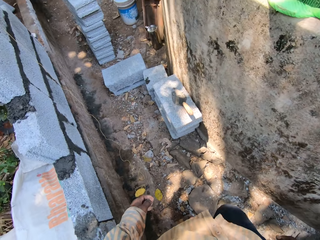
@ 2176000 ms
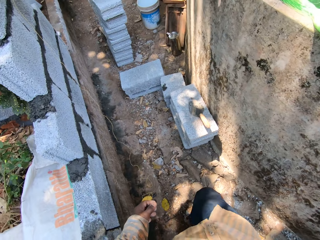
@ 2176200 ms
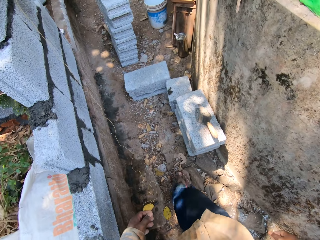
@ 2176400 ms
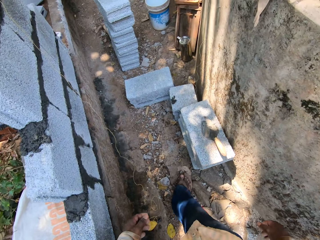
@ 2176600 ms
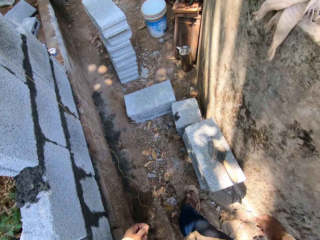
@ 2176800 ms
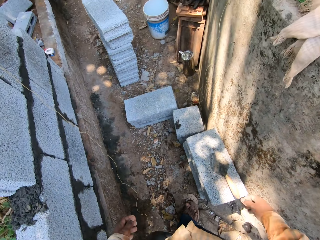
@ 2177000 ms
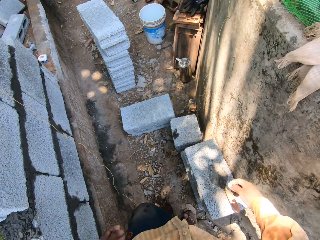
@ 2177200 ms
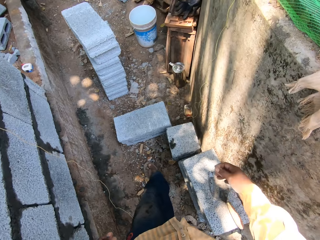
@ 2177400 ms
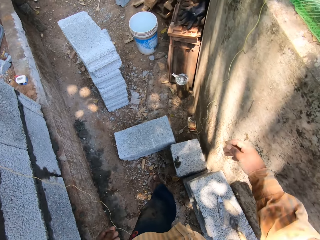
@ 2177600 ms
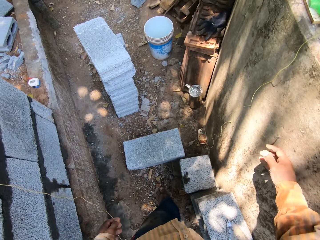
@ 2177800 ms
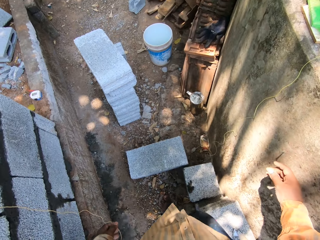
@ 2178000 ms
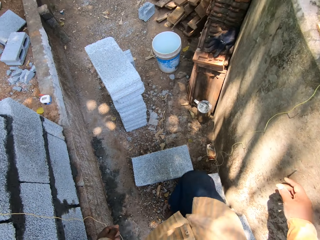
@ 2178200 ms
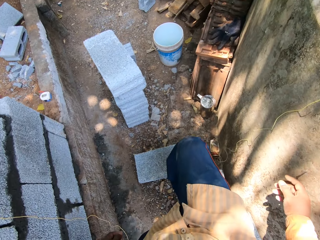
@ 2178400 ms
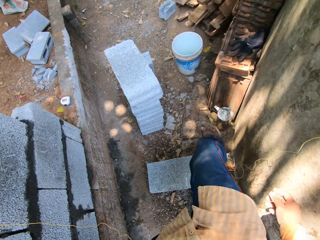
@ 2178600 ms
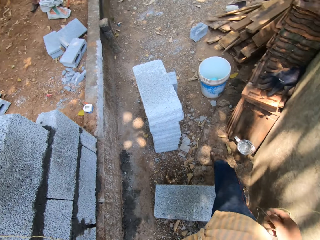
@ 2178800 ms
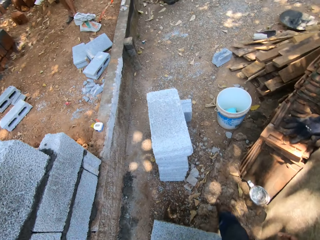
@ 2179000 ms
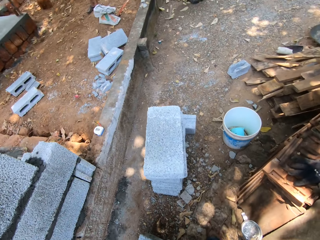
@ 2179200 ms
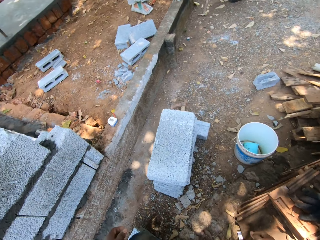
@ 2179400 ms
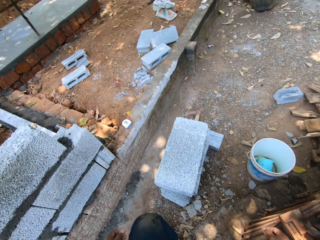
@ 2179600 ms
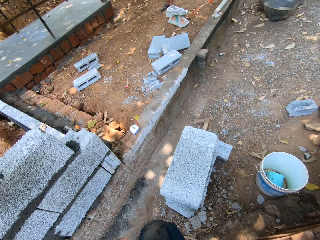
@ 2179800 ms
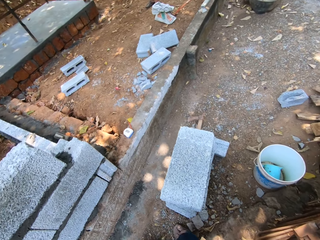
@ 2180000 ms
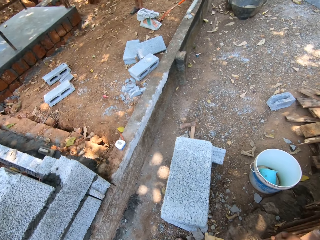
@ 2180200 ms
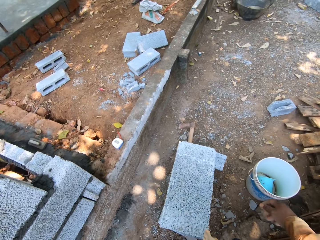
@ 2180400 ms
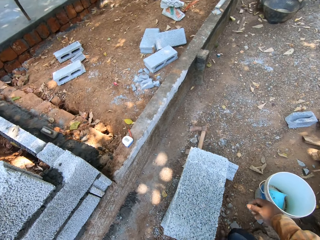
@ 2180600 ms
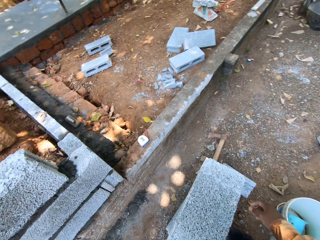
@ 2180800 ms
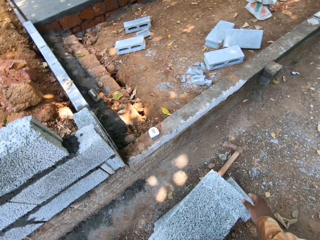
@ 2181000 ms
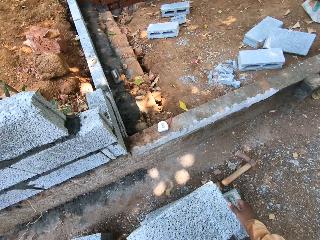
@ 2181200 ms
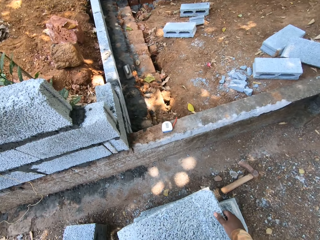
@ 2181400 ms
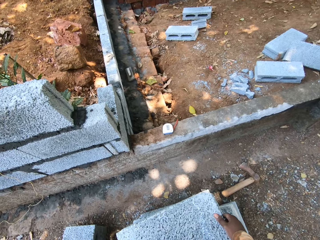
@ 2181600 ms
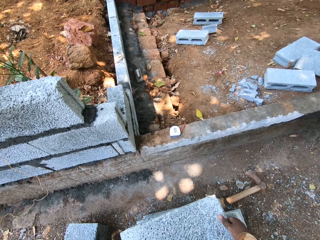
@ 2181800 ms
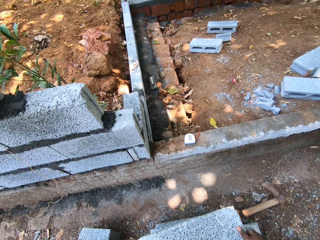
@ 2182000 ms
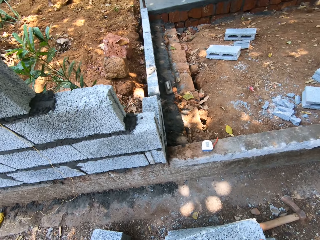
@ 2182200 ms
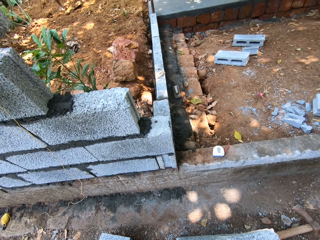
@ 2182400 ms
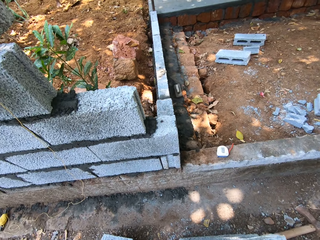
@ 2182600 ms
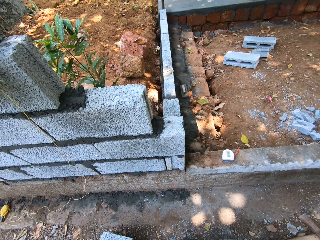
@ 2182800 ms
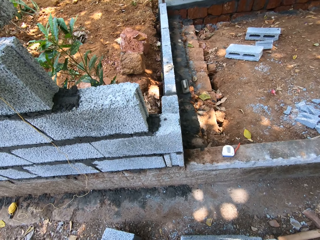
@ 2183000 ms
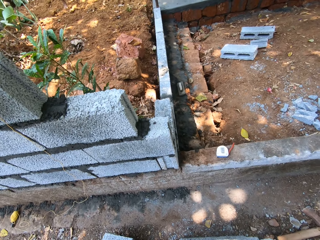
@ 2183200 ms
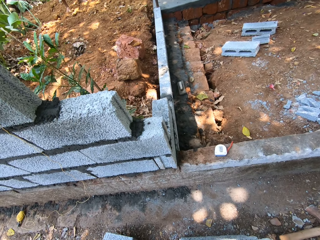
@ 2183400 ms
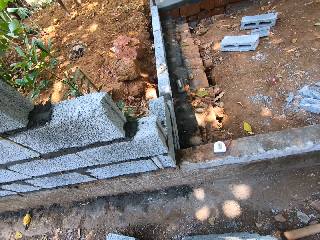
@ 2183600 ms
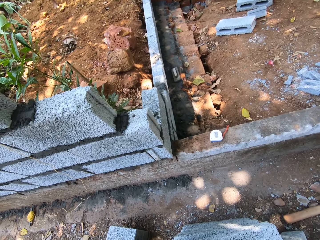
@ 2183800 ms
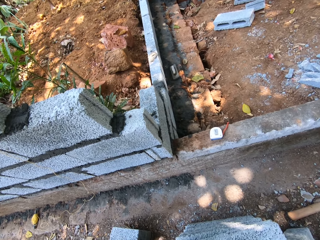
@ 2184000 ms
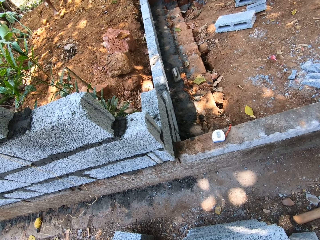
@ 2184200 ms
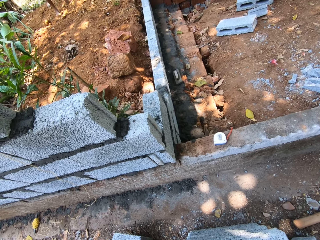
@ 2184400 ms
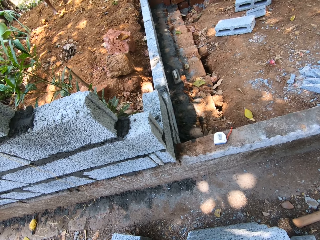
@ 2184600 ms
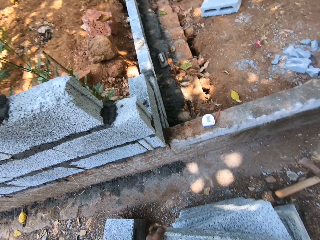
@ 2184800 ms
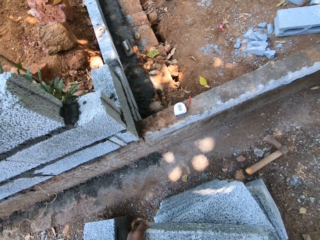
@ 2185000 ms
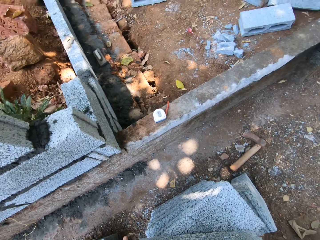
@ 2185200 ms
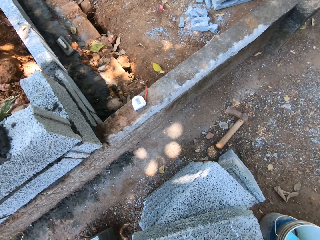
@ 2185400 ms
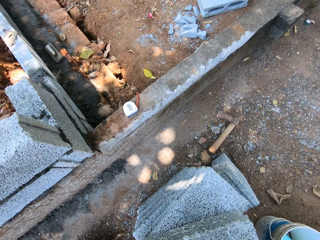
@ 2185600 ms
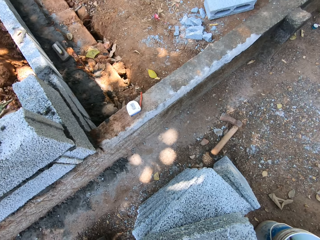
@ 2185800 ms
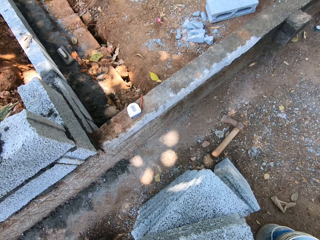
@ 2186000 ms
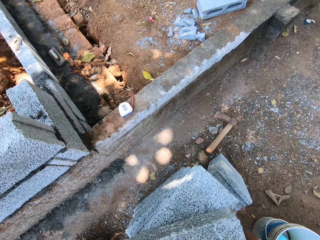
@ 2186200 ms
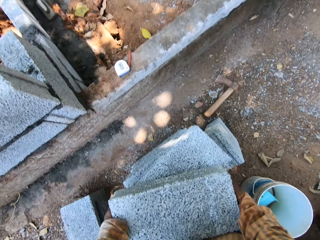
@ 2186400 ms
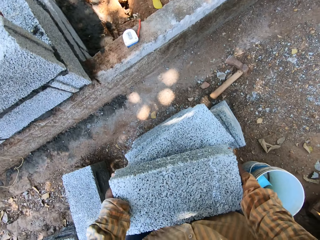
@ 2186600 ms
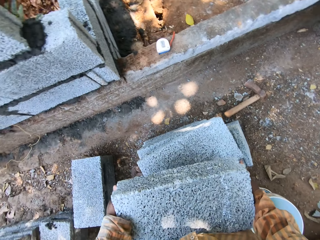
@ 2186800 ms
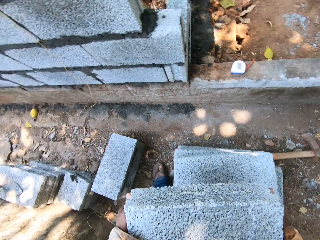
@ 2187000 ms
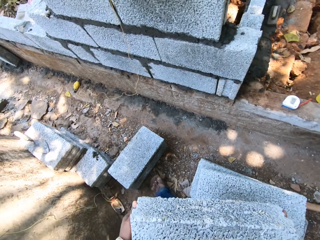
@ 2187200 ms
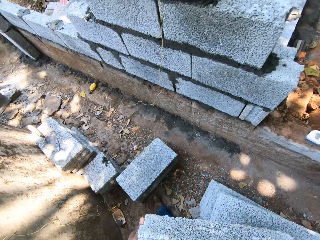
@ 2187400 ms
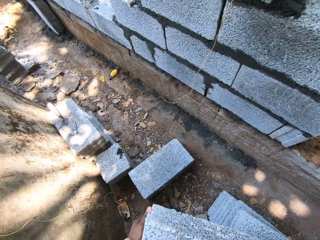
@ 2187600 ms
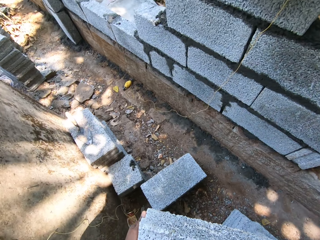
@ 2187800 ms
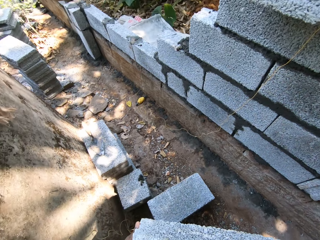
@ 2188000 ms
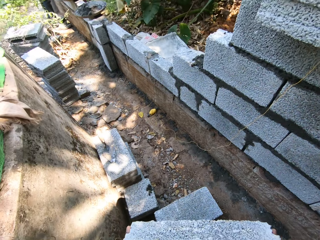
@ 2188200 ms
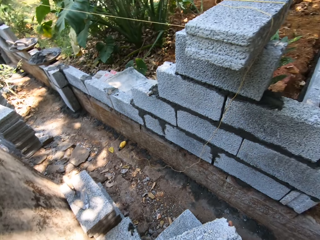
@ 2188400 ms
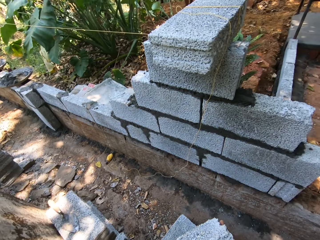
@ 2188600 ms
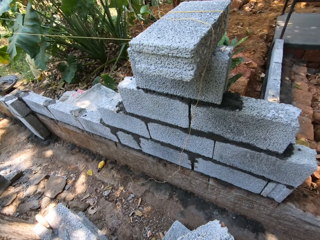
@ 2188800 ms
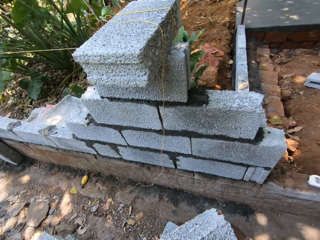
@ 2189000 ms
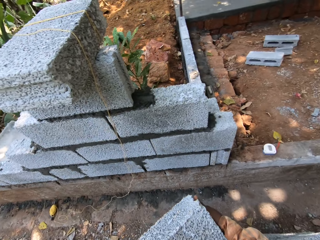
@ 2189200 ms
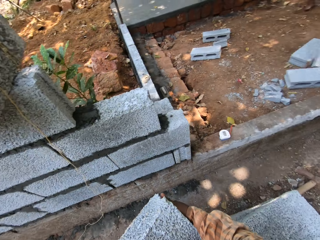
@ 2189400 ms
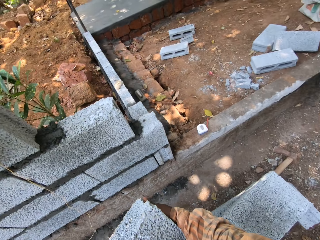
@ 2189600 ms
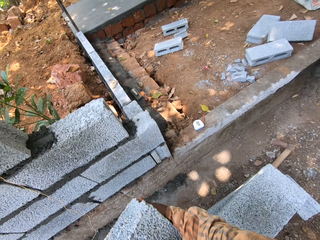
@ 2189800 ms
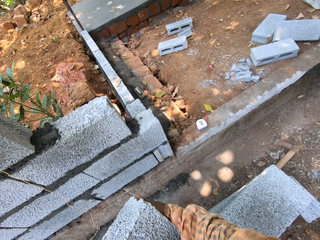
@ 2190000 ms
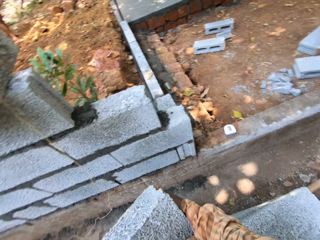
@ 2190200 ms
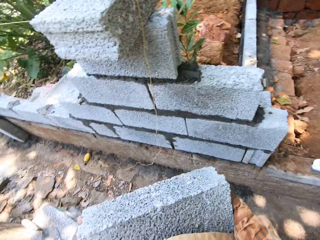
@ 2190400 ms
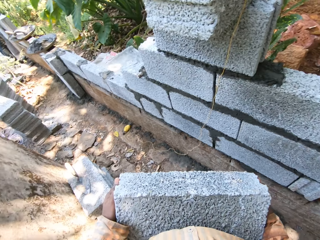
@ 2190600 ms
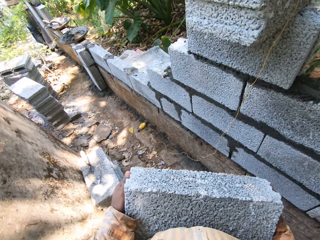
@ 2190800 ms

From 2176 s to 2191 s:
The camera wearer picks up a block. They pick up a cement block from the stack of cement blocks with both hands. They walk at the construction site.

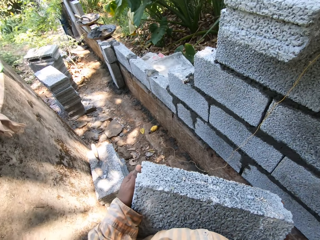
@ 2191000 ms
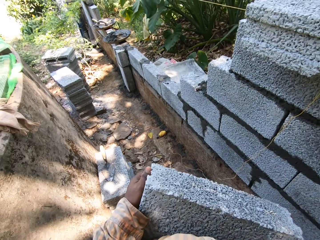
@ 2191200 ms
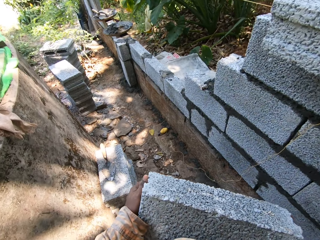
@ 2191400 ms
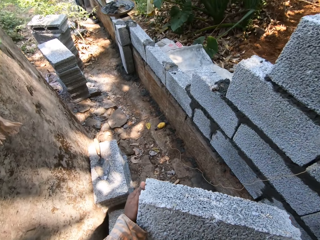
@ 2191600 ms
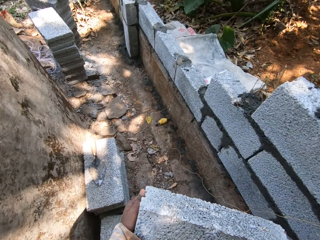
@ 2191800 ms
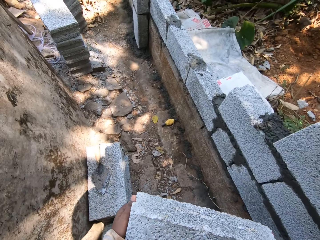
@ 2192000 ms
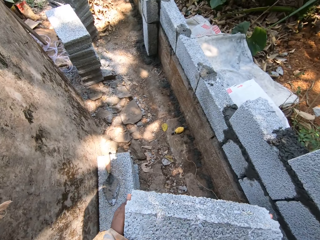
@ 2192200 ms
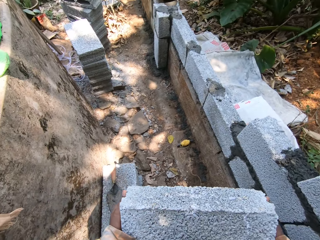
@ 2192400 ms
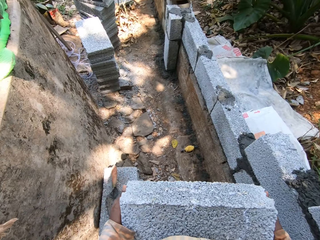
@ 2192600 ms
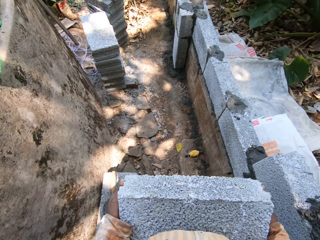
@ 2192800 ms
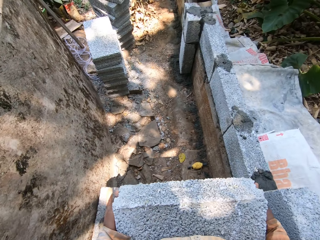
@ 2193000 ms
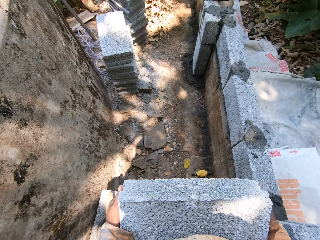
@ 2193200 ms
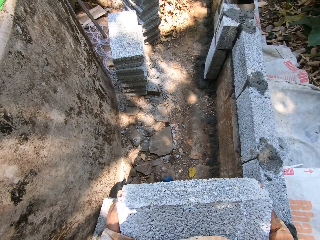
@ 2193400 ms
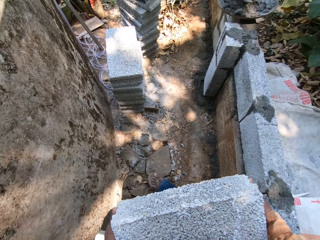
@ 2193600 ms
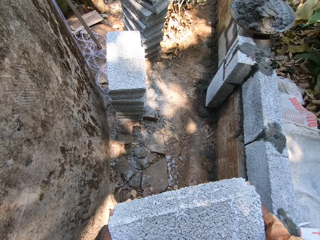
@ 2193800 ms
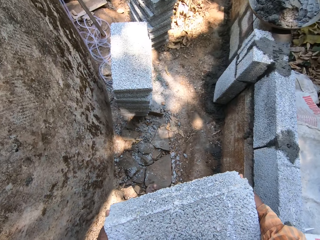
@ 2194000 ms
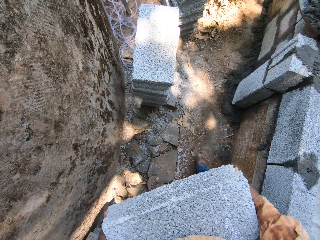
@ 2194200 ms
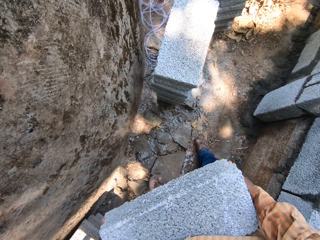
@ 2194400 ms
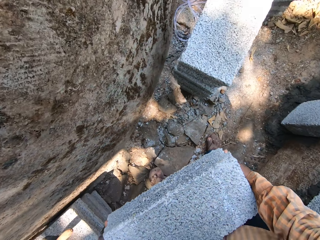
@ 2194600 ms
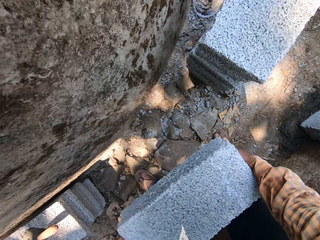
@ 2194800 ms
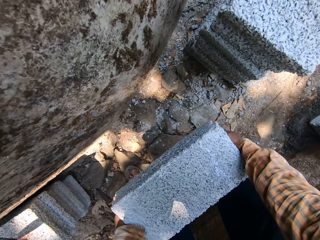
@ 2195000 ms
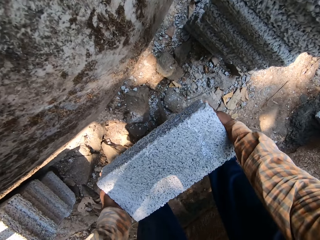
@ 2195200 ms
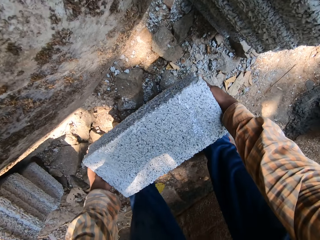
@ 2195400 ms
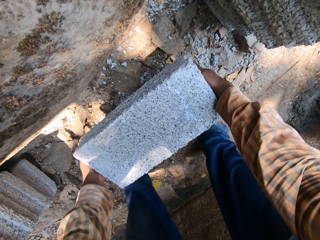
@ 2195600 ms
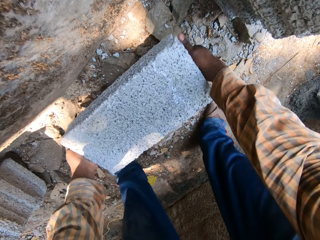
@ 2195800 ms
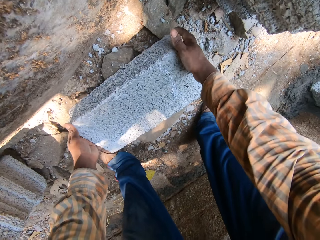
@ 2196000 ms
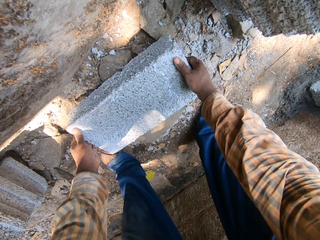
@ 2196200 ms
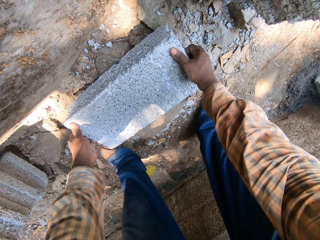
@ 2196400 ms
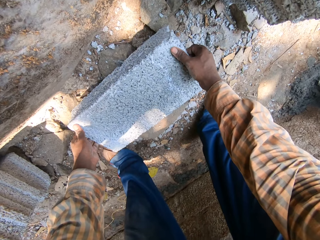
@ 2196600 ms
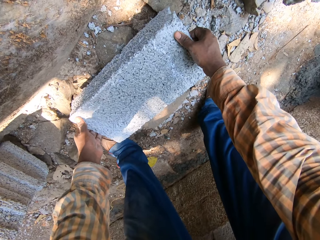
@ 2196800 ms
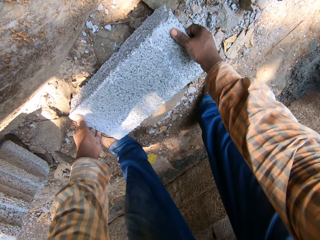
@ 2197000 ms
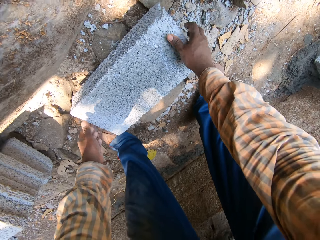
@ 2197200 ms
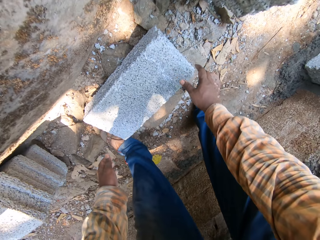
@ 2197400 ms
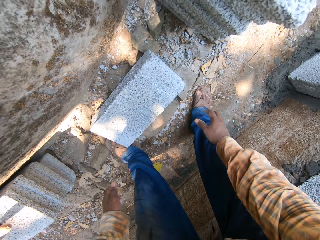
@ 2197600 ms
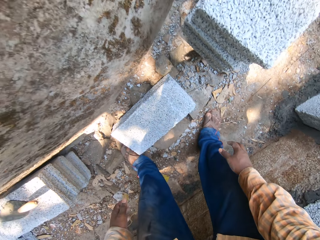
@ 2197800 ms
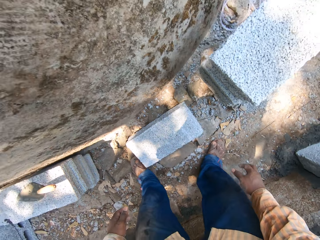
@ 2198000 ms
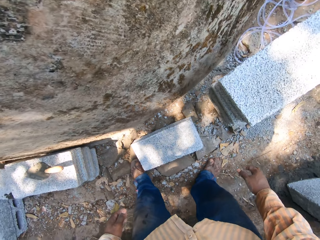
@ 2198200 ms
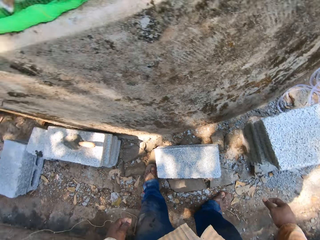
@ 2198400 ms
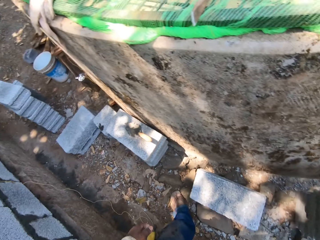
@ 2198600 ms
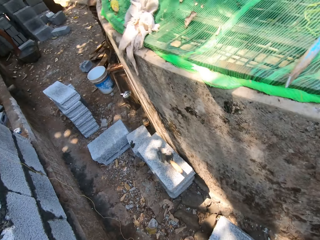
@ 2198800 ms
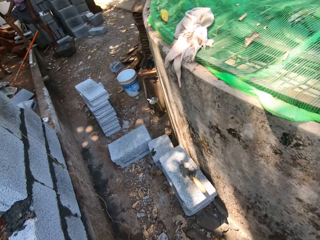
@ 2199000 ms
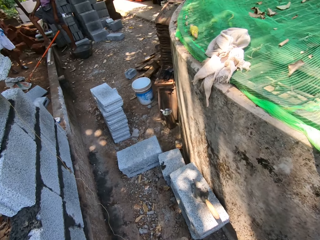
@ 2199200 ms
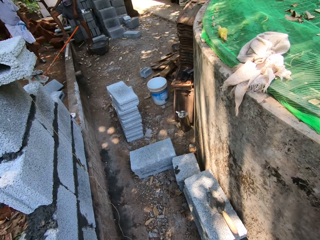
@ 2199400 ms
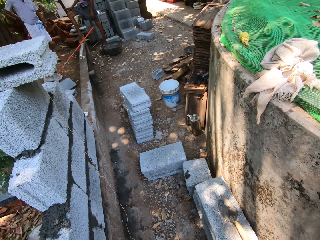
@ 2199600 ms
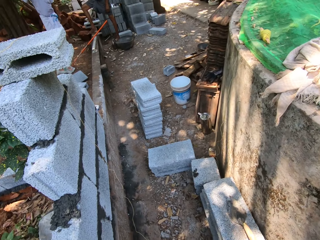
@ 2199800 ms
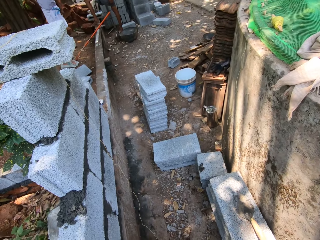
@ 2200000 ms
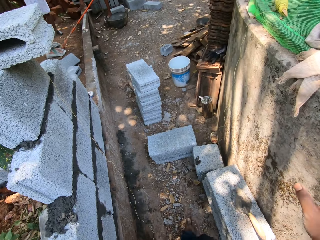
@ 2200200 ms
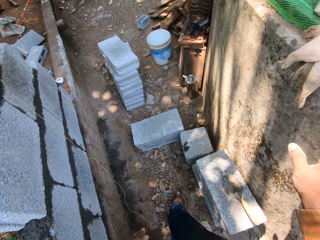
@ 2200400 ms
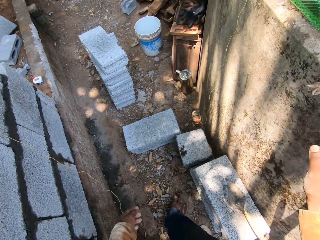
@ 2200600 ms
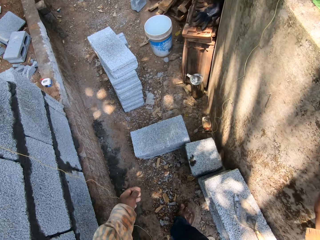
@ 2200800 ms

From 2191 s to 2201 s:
The camera wearer drops the cement block on the ground with both hands. They adjust the cement block on the ground with both hands. They walk at the construction site.
